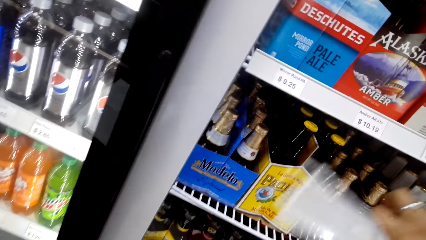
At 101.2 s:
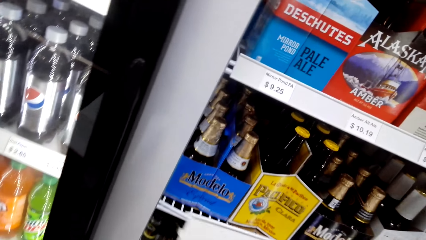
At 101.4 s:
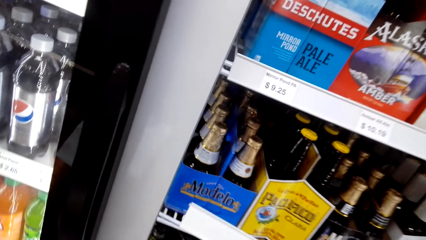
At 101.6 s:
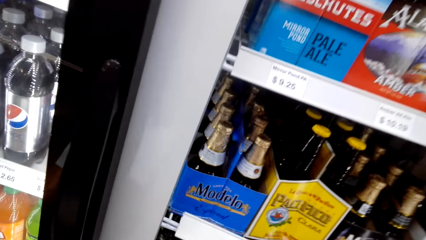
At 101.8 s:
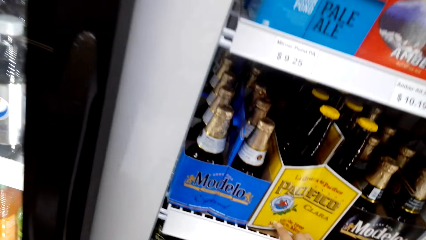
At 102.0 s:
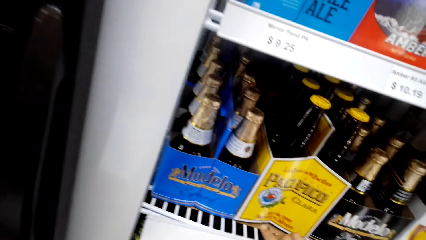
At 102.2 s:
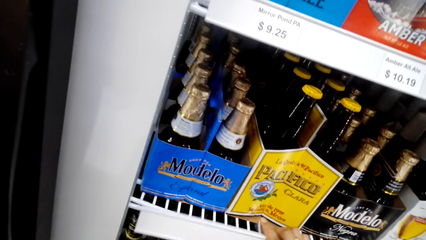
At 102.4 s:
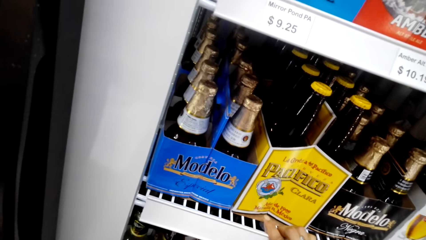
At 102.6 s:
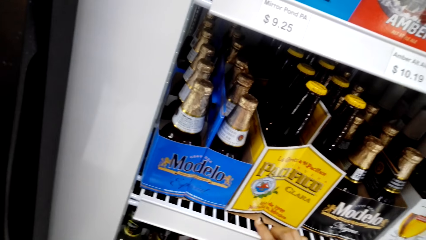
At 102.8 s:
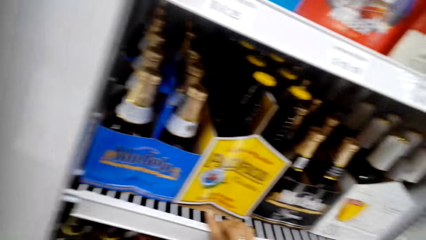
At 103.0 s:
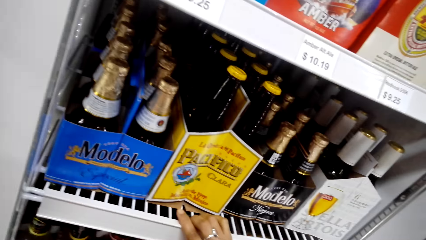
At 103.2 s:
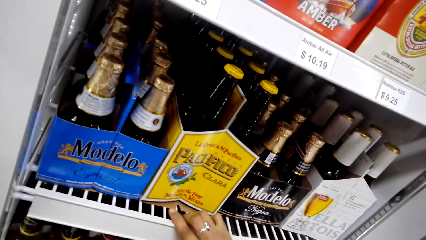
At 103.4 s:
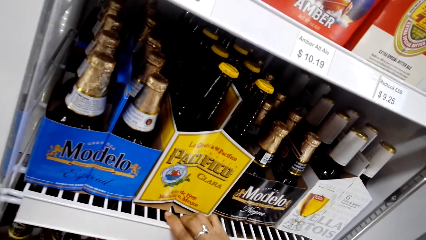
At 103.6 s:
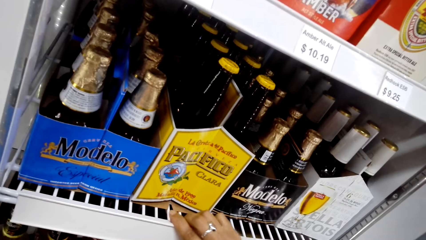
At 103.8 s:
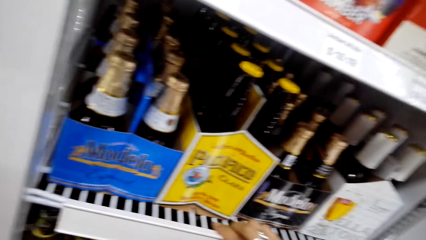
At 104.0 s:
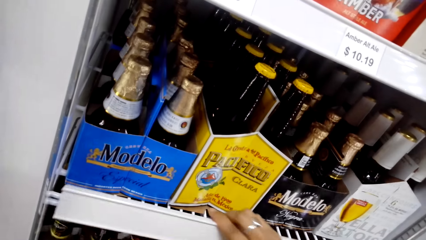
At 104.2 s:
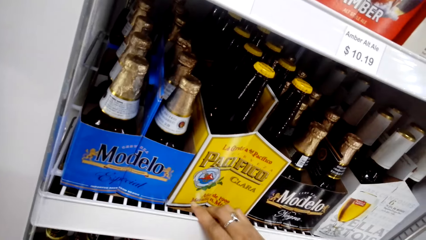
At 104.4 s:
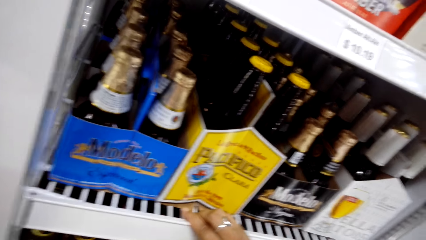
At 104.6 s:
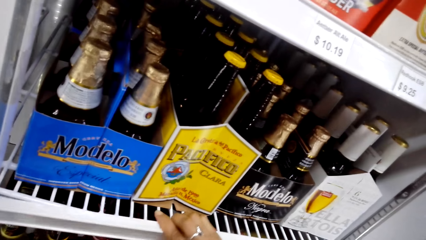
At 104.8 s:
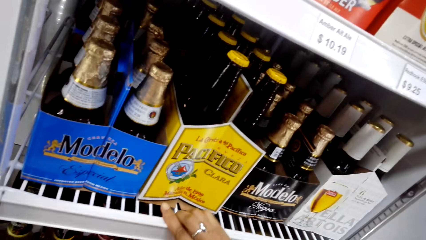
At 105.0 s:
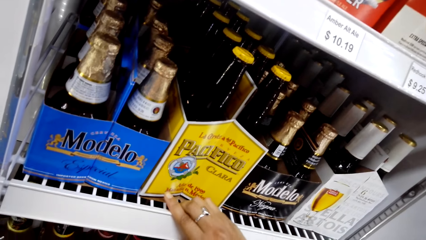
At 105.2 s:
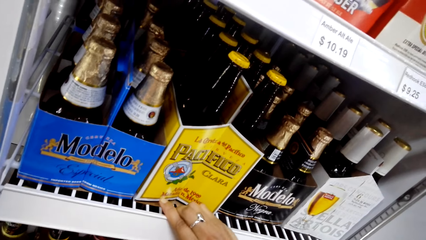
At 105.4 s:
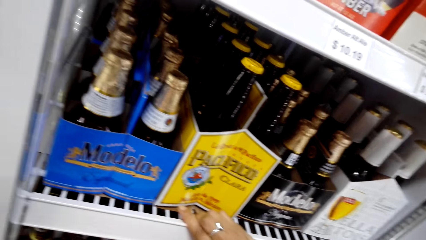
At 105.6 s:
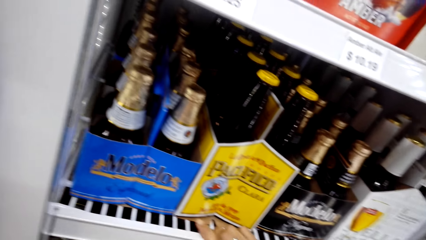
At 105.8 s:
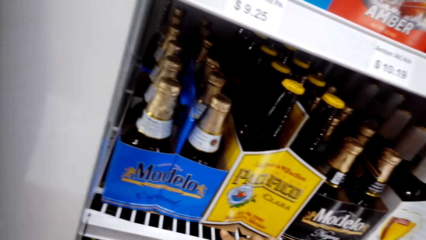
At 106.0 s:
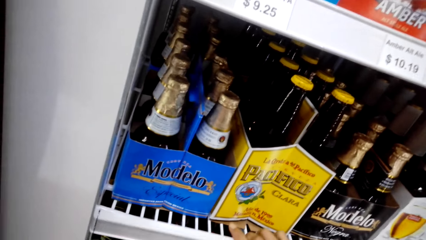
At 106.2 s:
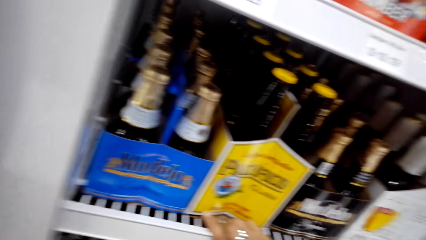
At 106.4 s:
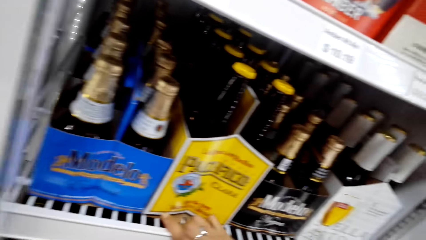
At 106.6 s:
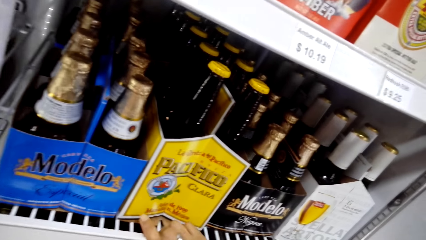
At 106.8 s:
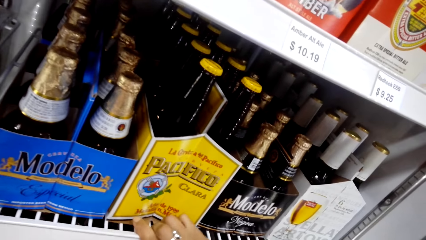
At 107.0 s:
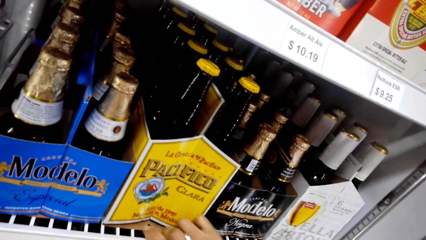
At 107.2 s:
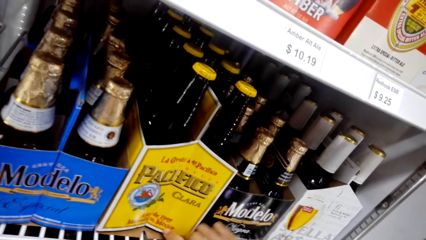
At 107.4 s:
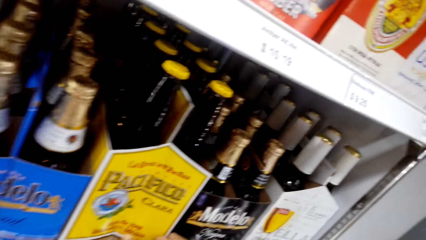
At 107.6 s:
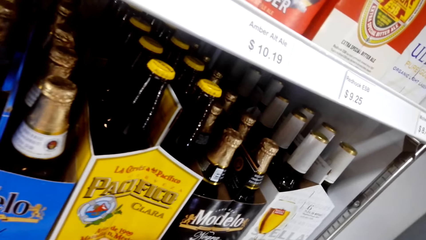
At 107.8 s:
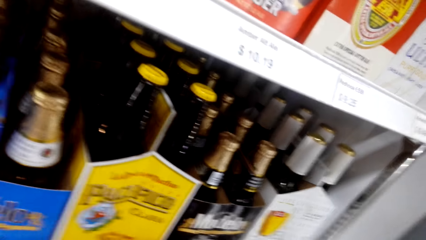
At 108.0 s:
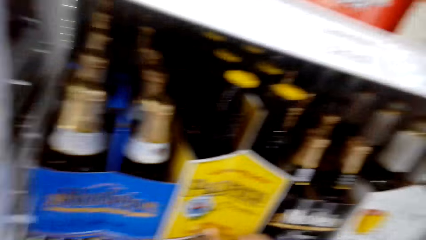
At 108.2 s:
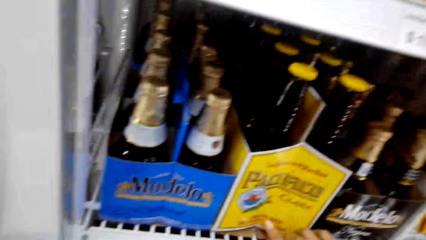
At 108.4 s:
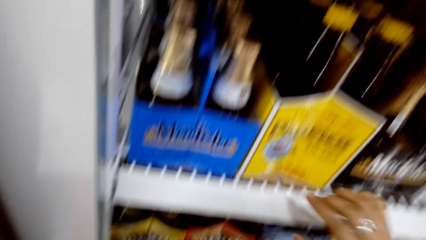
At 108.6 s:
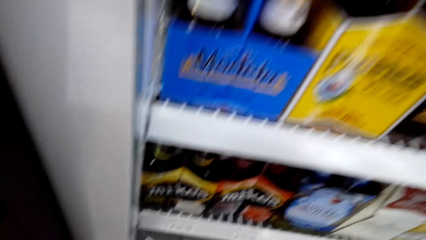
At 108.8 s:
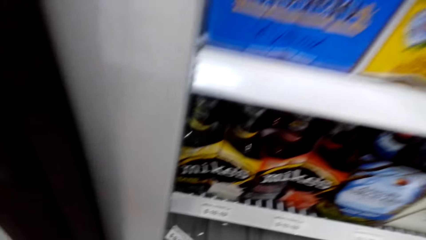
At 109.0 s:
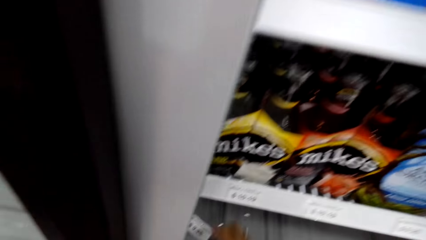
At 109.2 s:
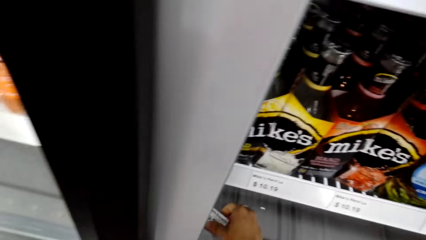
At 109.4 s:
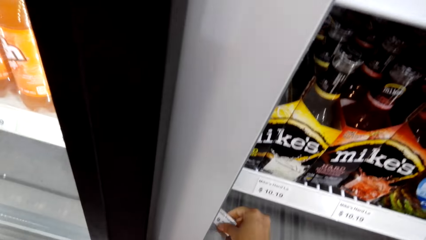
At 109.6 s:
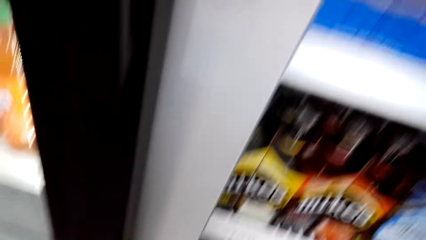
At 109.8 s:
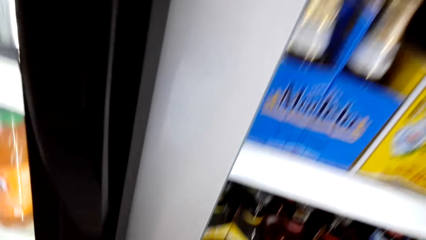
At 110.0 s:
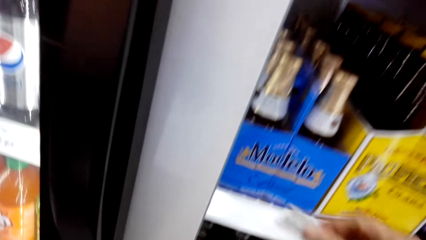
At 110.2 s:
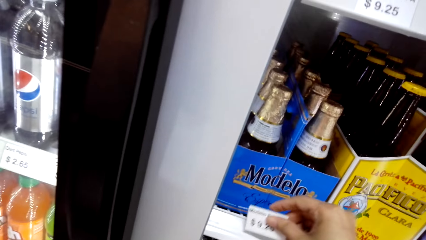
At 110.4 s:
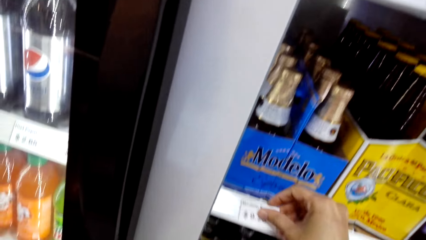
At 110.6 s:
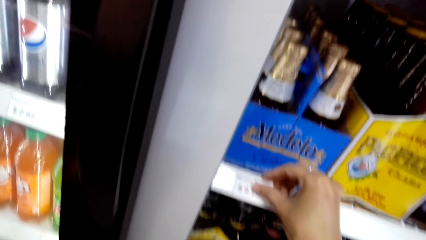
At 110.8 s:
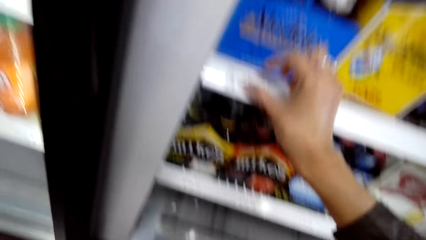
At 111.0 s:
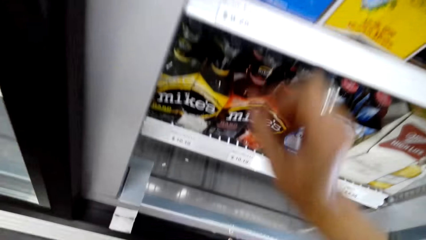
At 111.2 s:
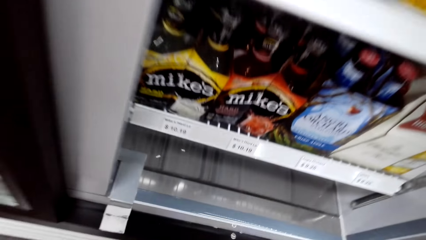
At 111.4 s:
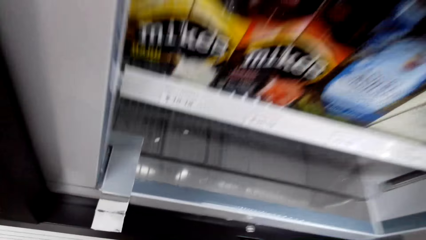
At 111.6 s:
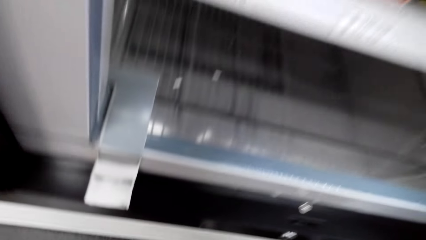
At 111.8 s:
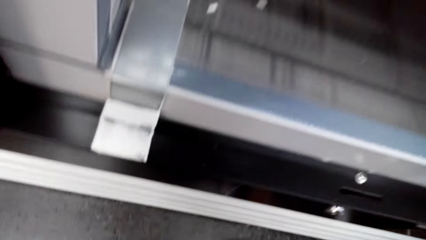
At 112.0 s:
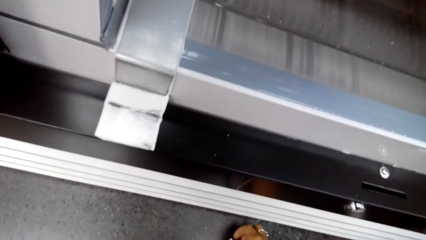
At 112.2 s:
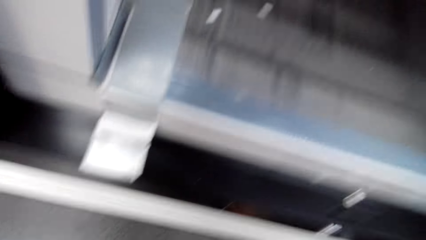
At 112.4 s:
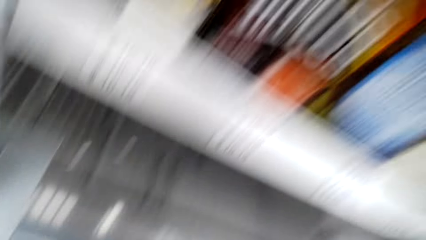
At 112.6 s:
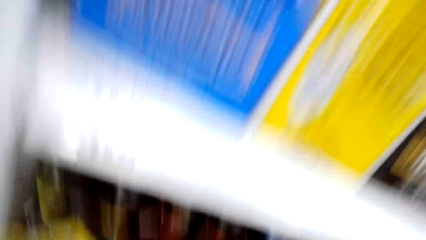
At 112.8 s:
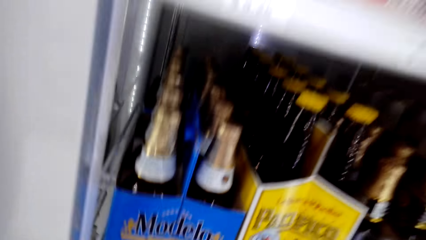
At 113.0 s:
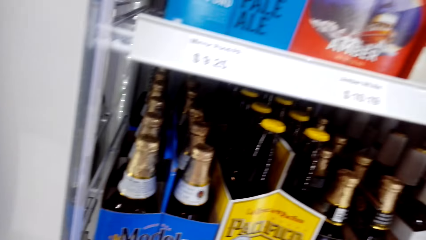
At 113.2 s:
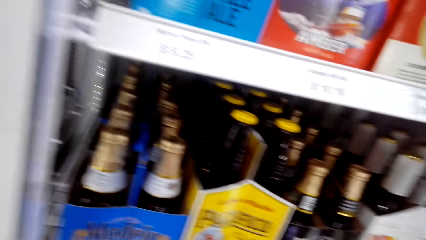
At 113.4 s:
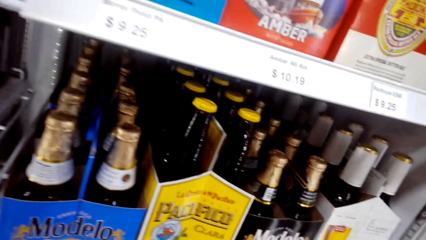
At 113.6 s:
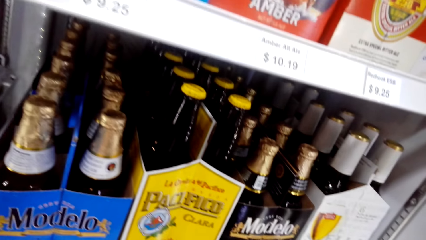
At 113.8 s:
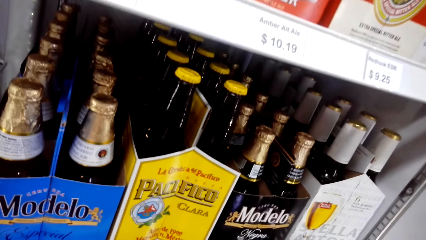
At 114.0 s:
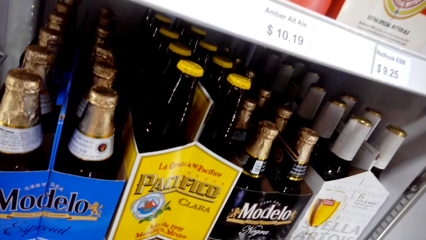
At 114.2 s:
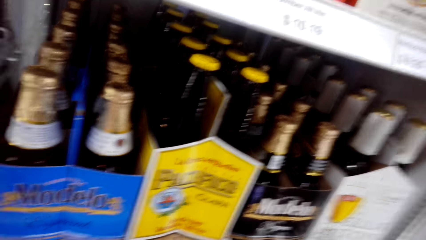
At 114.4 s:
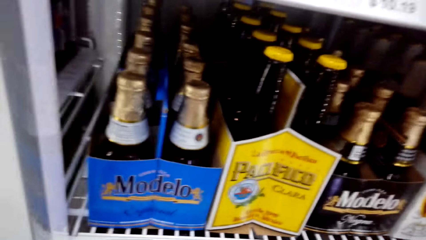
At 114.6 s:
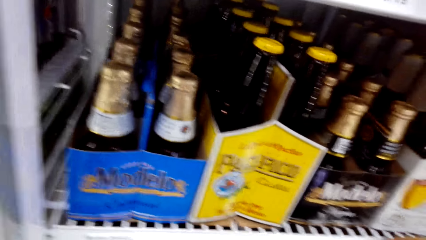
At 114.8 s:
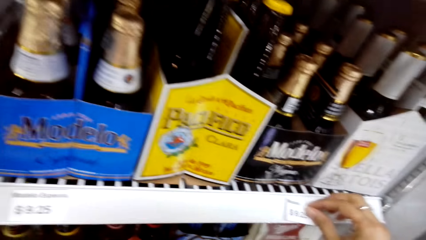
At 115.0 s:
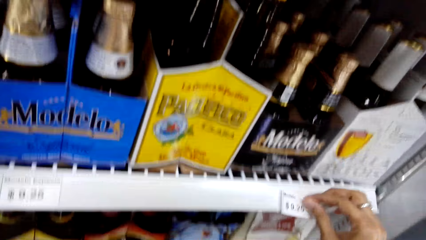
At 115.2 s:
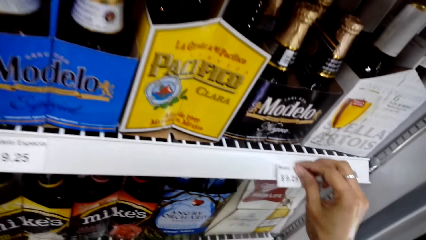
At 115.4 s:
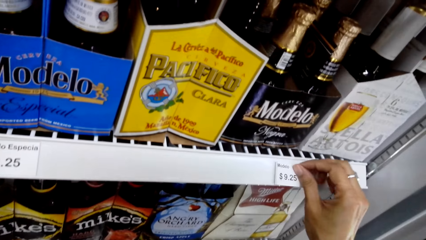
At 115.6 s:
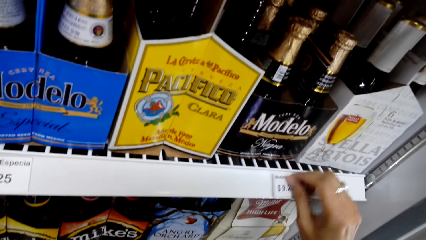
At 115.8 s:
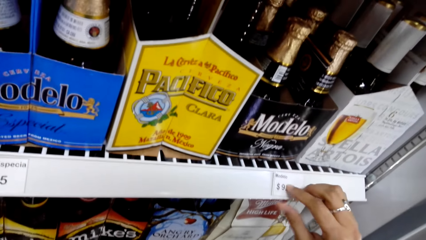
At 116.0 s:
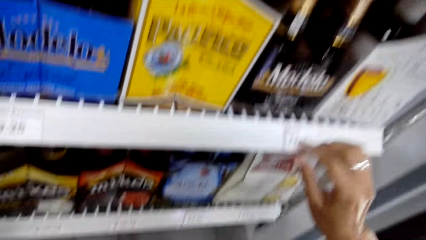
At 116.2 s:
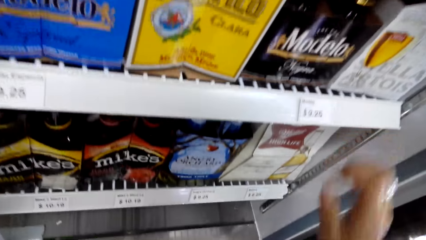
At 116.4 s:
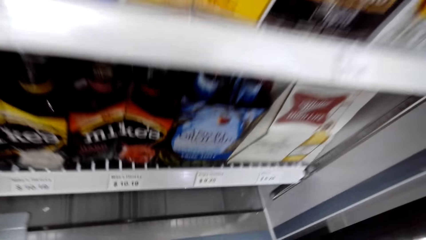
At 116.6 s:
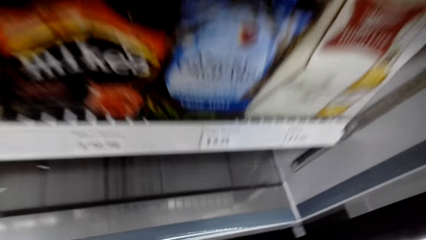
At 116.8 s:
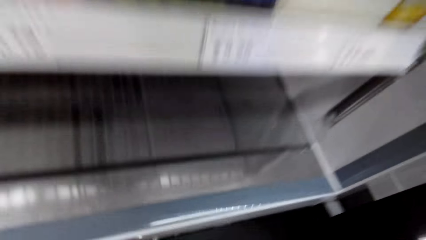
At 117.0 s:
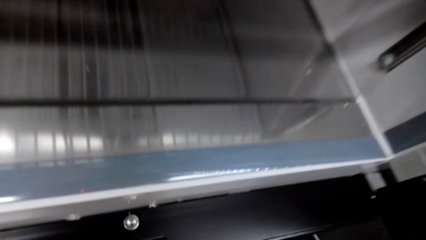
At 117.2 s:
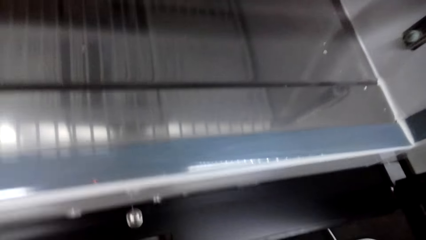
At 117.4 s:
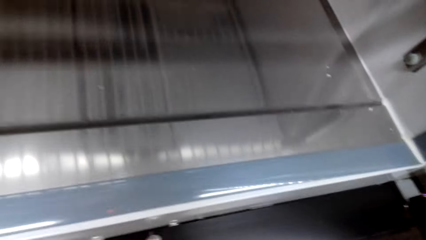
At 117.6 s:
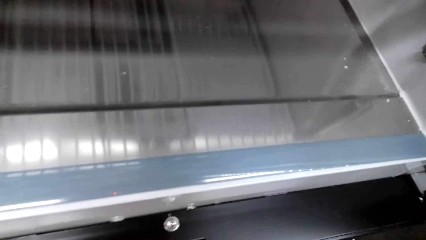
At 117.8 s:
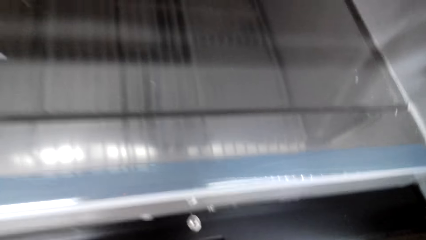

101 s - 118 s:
The camera wearer places the price stickers on the plastic. They stick the price tag on the fridge.
